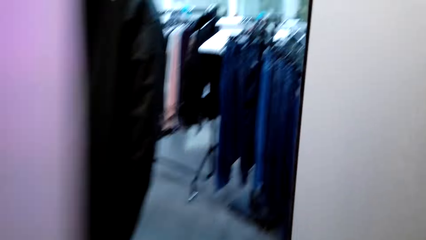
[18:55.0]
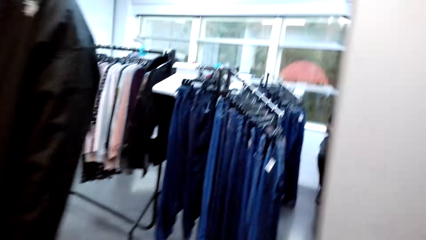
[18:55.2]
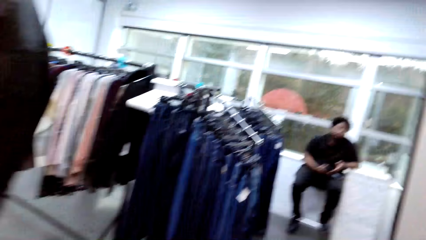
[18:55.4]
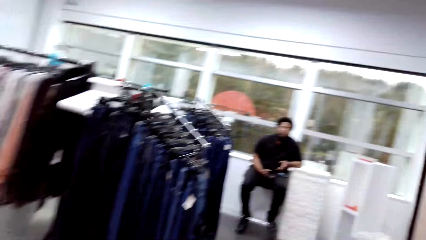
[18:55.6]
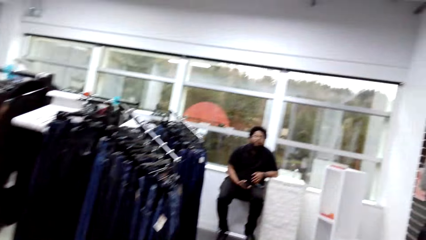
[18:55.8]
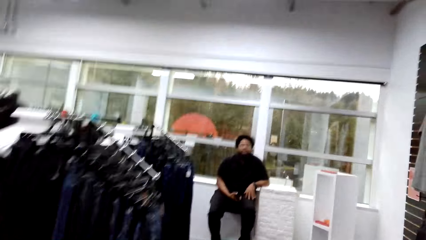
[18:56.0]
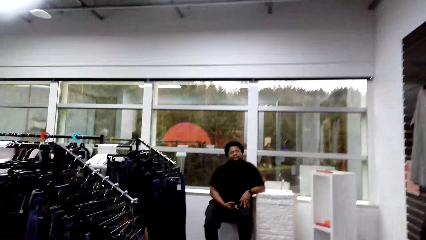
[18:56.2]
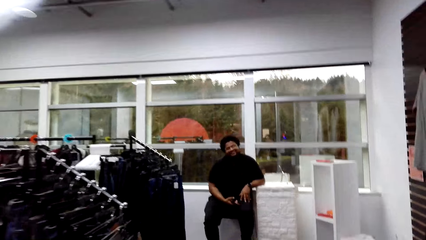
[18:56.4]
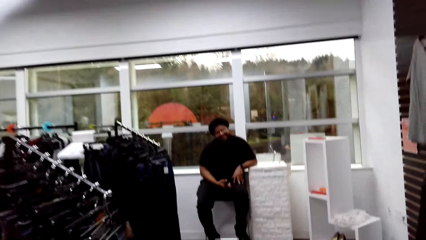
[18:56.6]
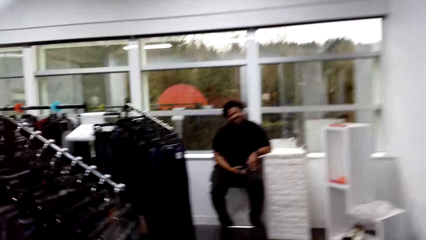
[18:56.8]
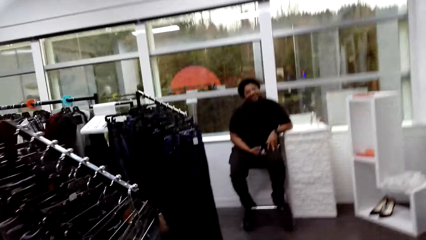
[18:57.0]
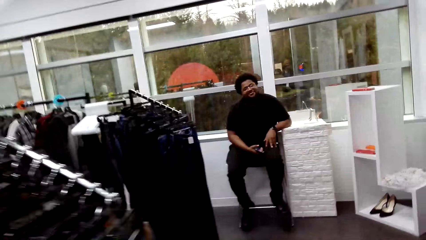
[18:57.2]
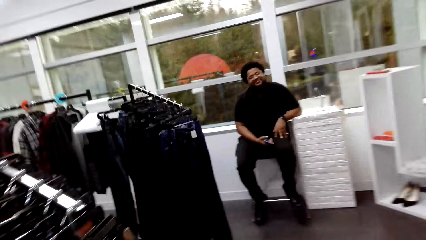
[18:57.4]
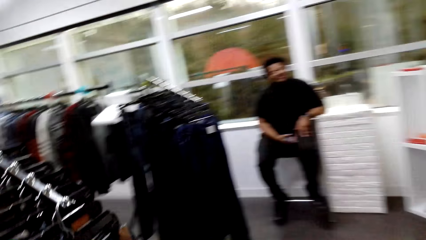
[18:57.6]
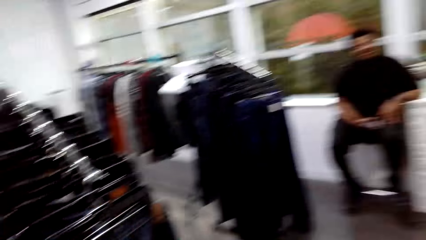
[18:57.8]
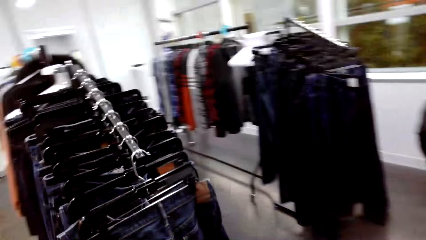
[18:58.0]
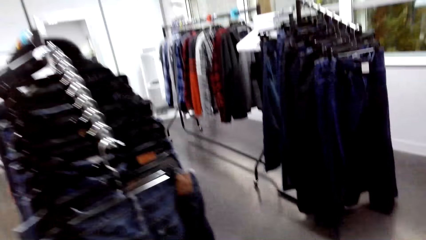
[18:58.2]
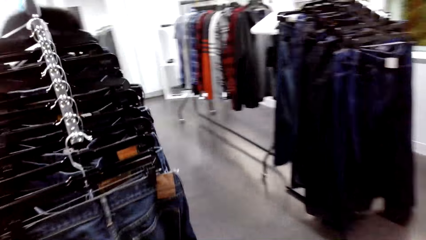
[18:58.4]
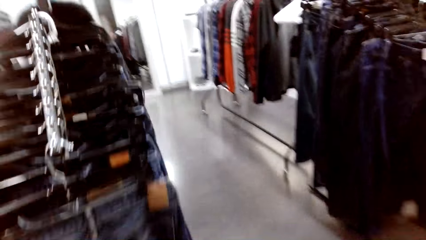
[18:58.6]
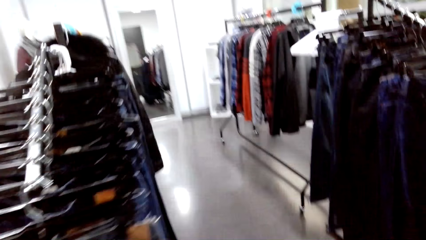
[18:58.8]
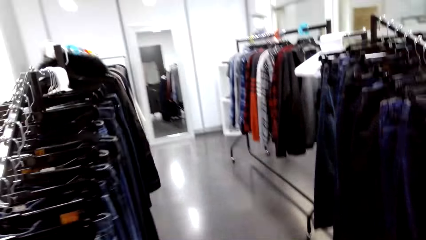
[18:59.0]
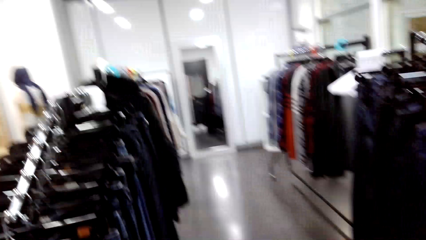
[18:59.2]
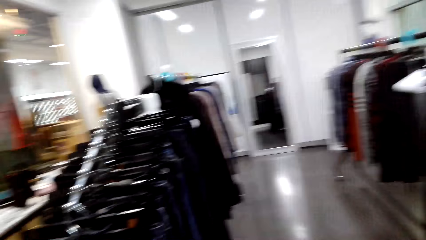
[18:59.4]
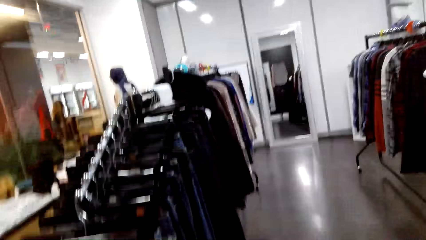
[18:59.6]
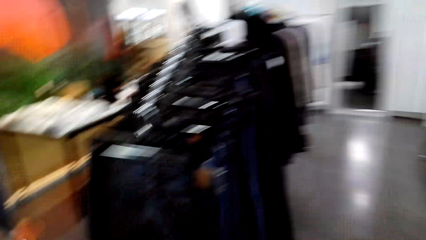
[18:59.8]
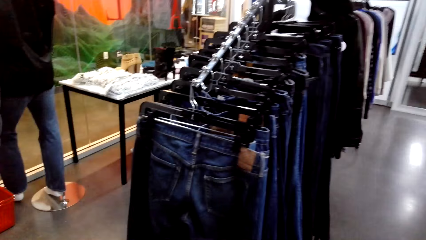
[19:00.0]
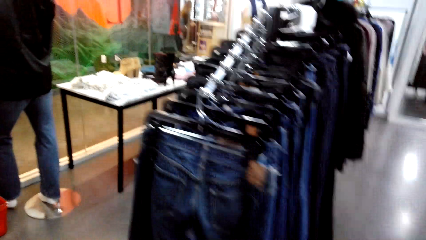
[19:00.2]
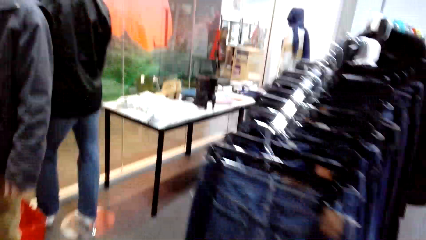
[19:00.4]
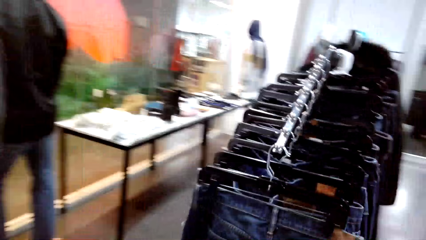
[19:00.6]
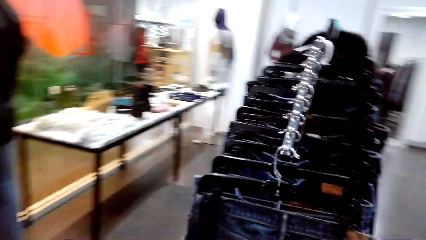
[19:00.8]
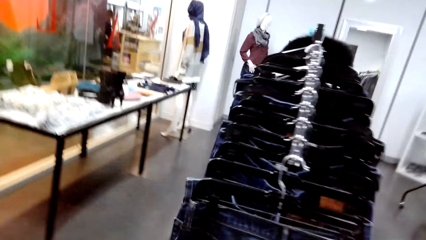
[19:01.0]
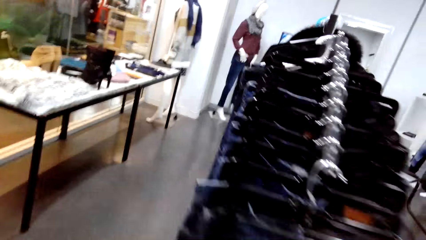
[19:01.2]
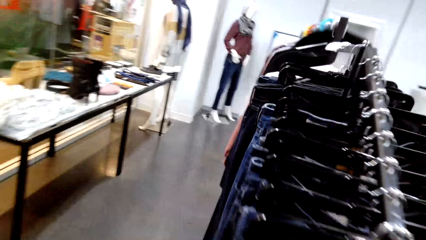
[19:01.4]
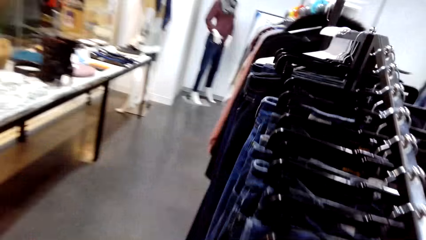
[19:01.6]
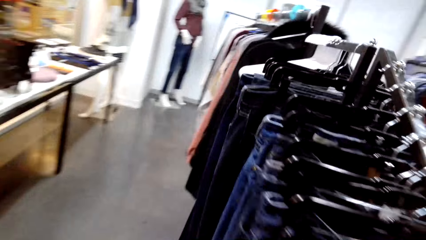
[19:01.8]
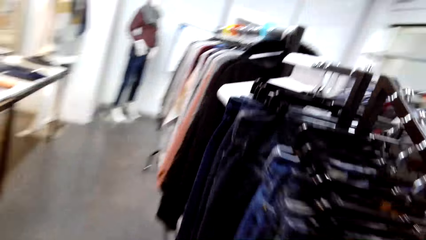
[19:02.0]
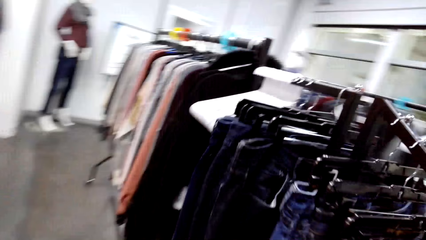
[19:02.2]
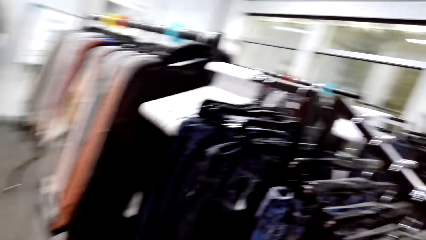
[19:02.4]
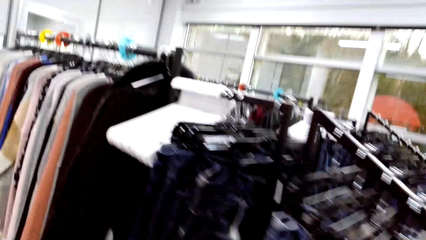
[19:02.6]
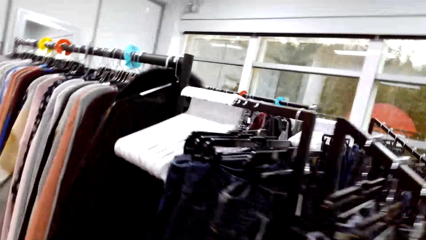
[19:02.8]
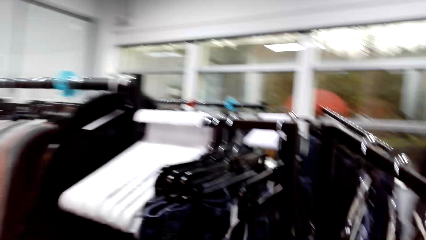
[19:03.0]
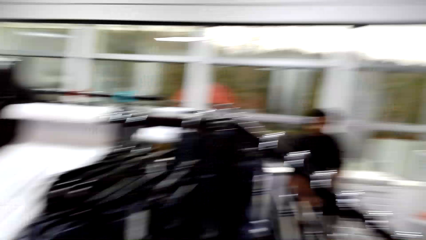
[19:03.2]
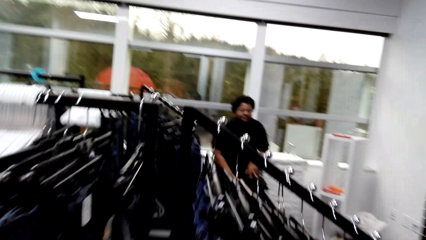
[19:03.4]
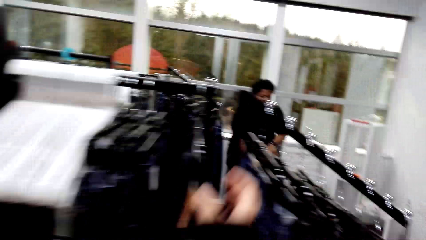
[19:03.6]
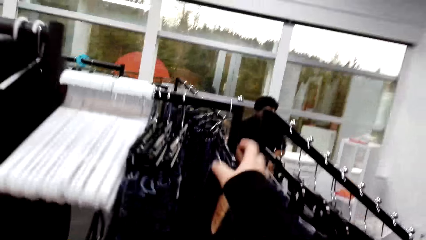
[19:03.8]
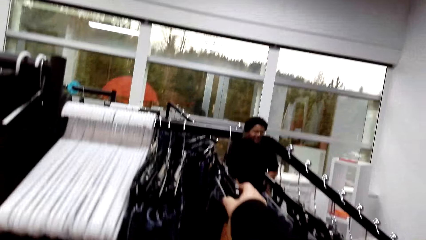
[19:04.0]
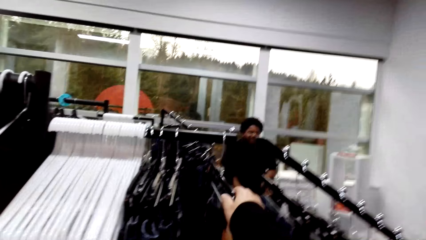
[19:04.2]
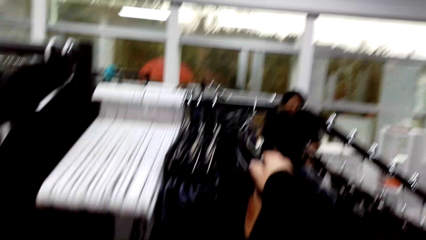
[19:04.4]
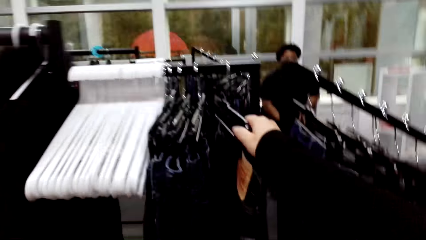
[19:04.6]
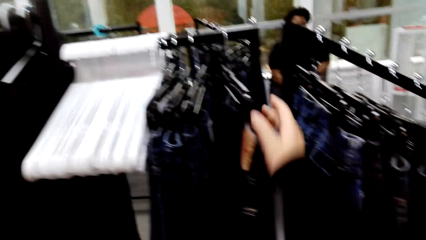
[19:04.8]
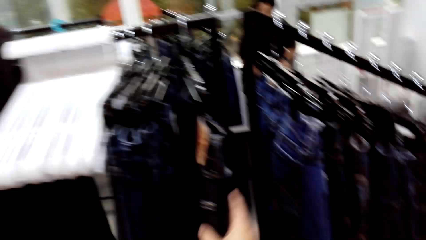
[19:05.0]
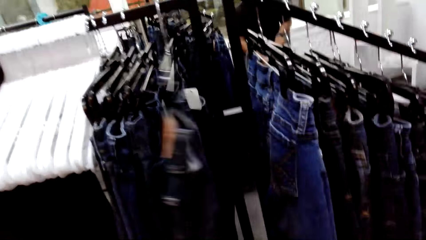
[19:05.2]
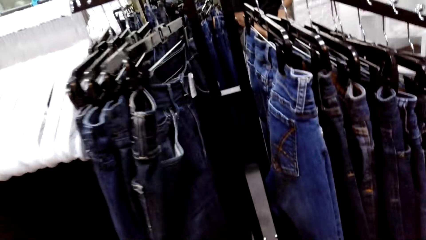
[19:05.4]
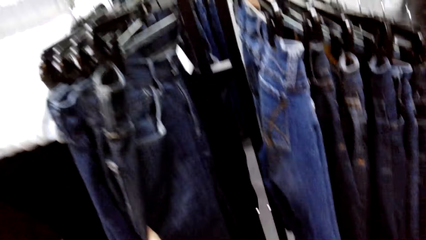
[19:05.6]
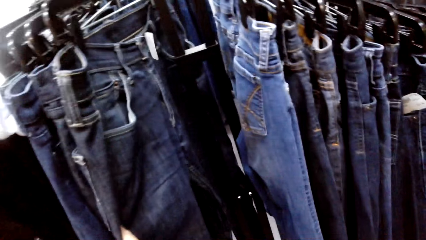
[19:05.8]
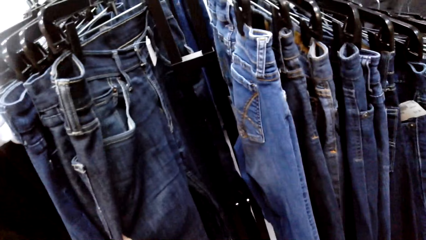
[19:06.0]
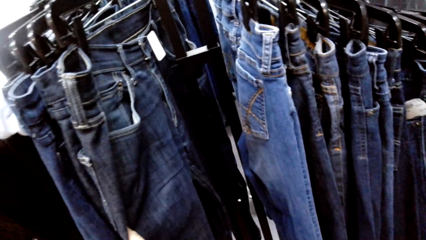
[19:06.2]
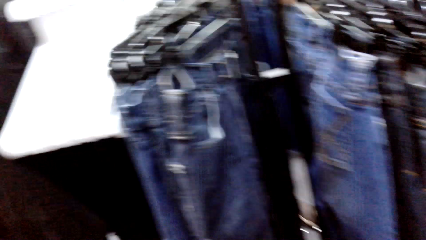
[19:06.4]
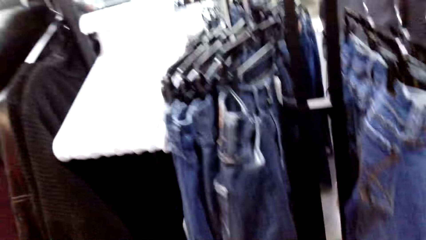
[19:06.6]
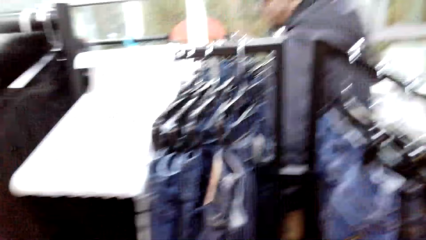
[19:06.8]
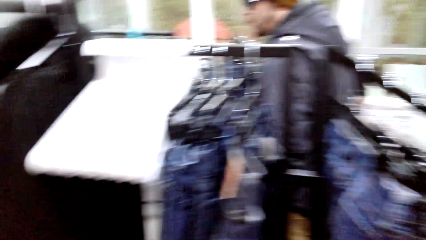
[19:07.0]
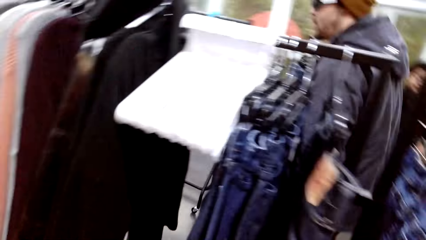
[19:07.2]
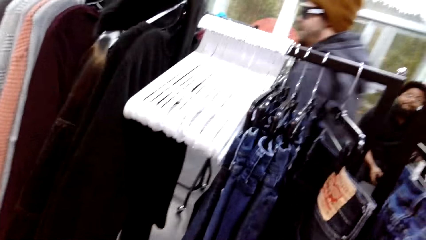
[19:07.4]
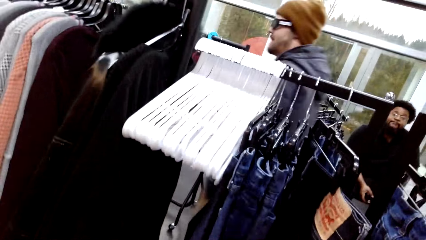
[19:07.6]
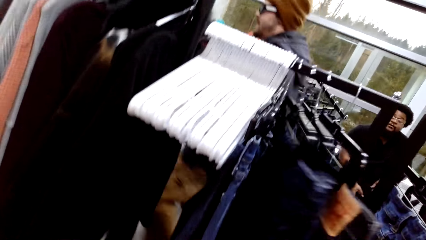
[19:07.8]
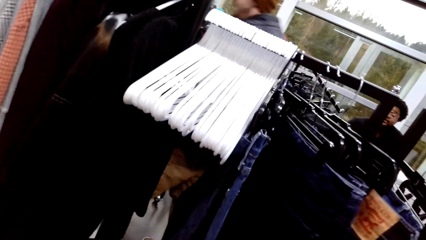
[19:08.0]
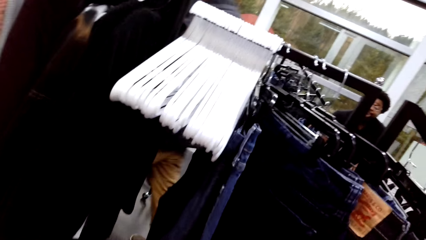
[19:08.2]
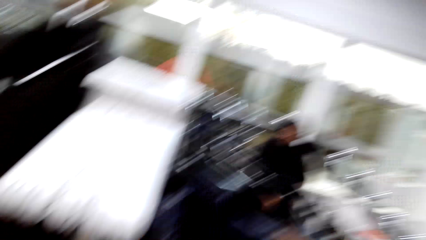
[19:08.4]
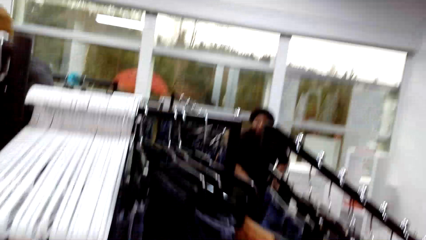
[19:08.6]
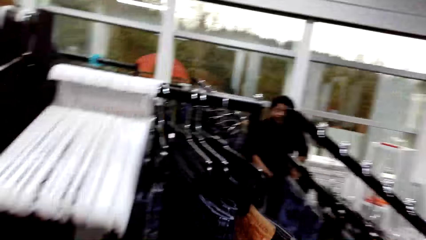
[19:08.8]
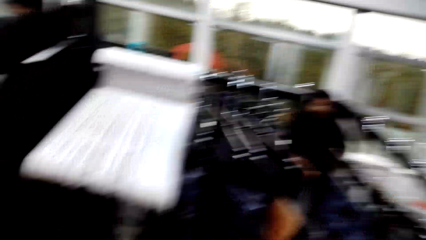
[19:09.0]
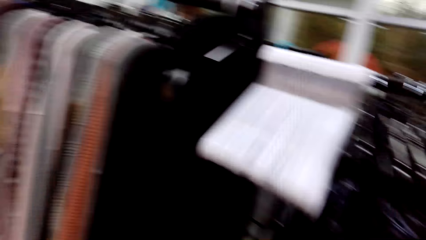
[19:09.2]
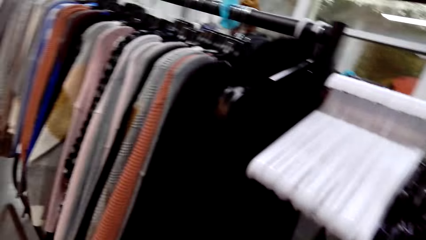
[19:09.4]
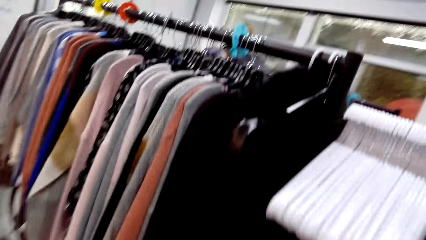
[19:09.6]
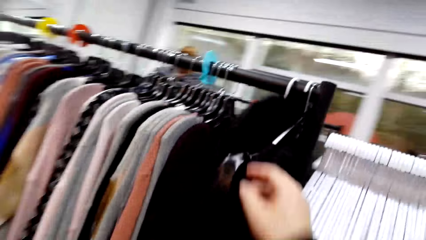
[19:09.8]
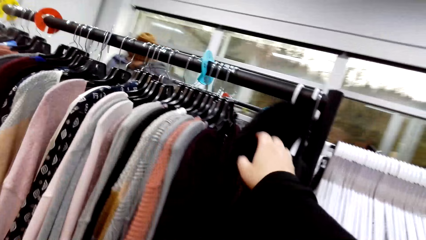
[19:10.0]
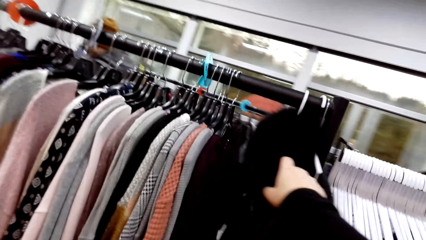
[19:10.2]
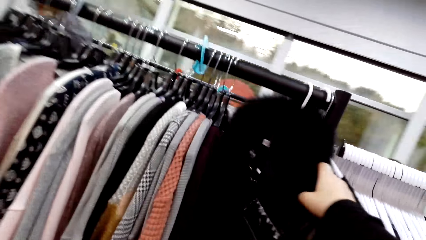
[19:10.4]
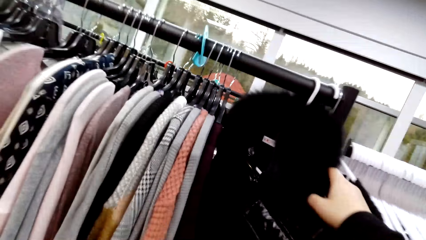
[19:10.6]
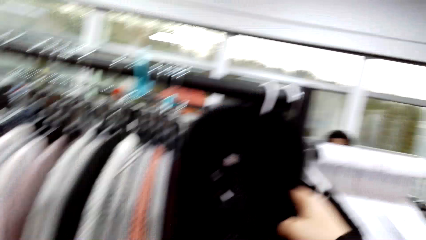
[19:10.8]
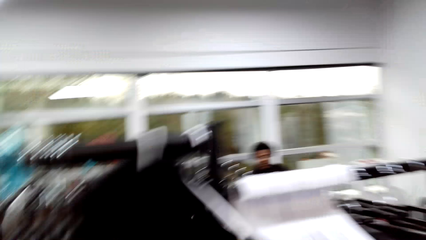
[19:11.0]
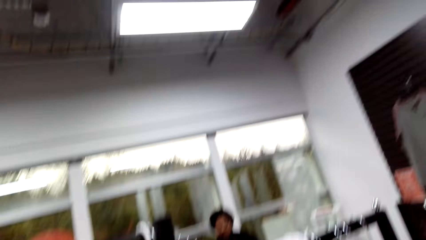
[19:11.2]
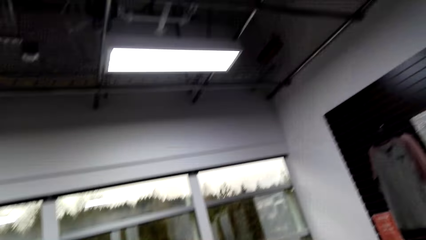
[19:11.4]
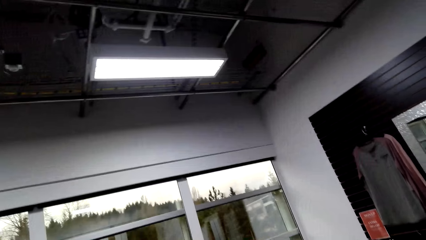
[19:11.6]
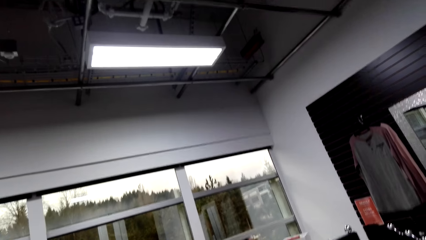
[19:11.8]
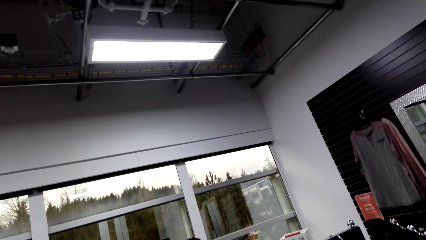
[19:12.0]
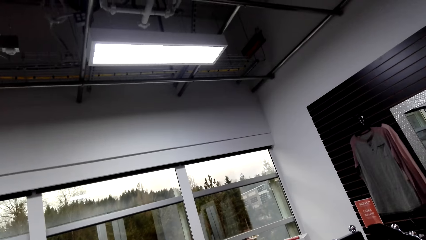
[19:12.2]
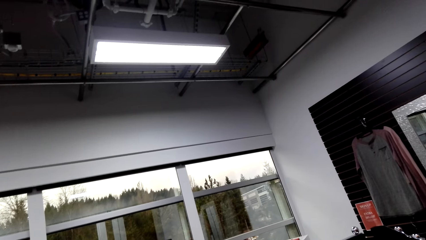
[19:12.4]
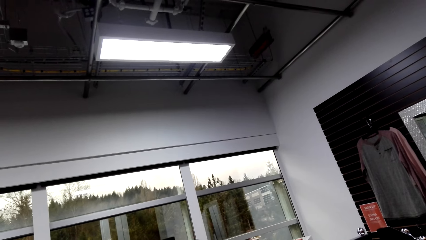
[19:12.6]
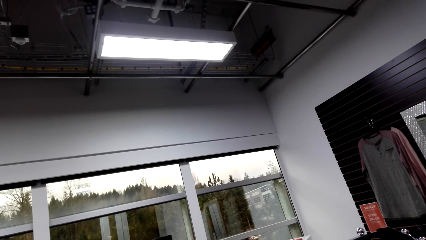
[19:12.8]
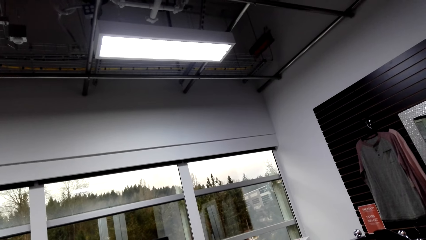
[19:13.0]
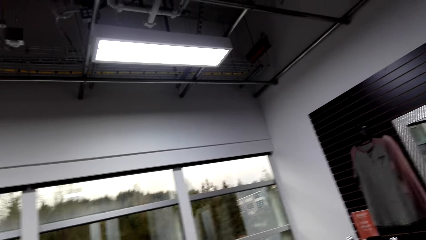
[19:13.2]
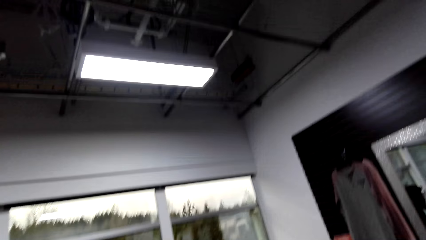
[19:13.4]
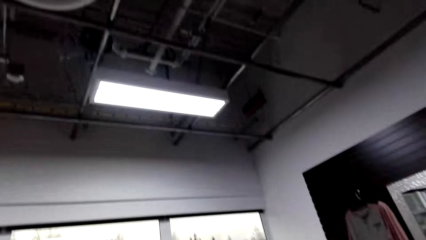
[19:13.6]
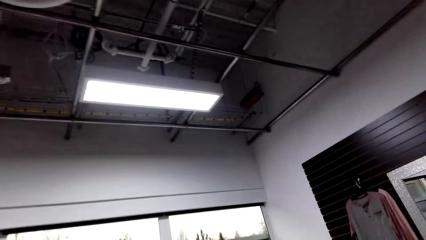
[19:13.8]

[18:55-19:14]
The camera wearer greets a person. They look at the clothes. They touch the clothes.
